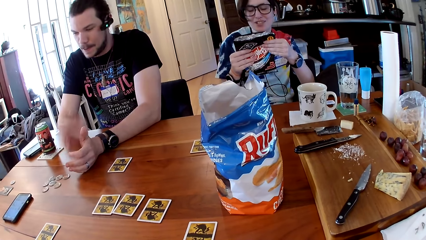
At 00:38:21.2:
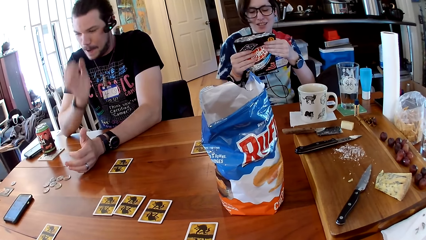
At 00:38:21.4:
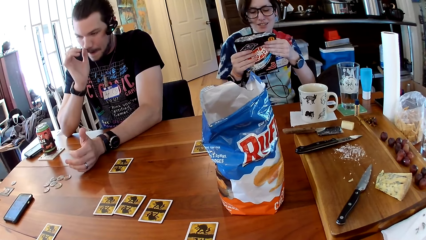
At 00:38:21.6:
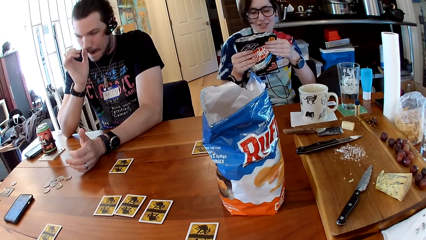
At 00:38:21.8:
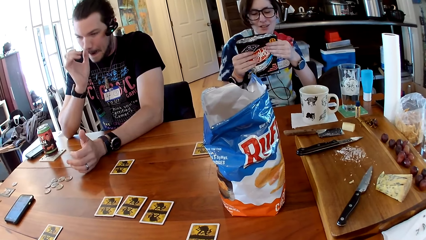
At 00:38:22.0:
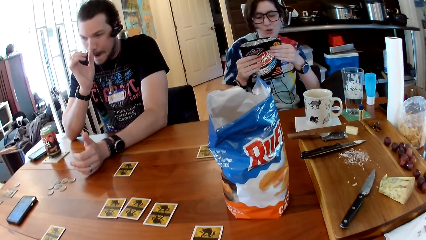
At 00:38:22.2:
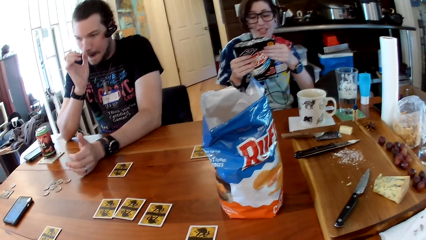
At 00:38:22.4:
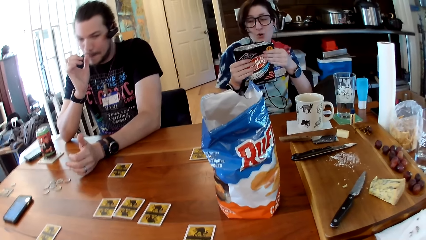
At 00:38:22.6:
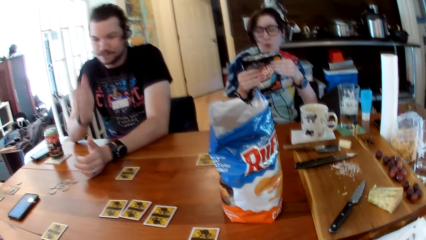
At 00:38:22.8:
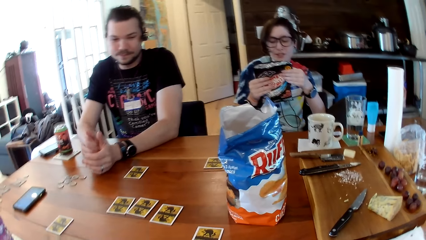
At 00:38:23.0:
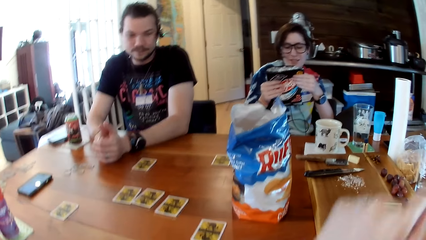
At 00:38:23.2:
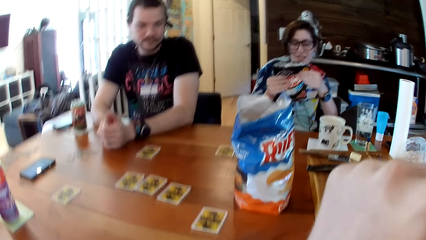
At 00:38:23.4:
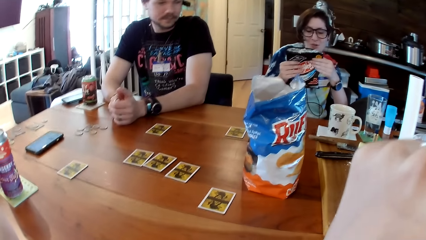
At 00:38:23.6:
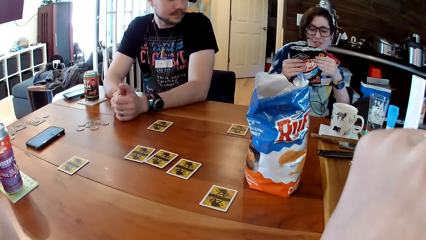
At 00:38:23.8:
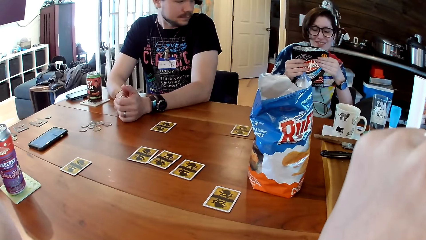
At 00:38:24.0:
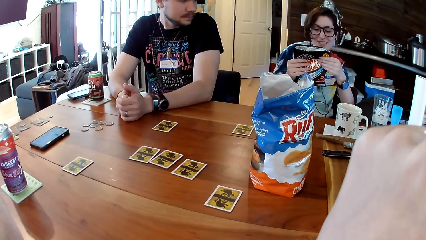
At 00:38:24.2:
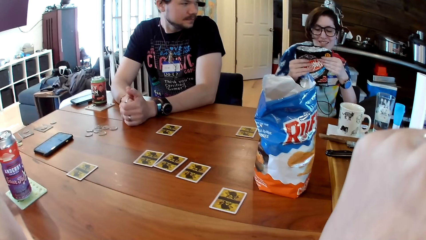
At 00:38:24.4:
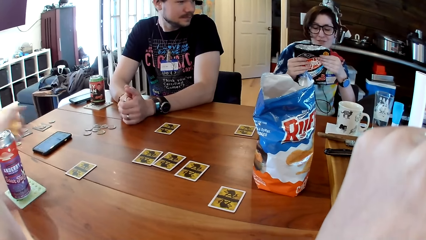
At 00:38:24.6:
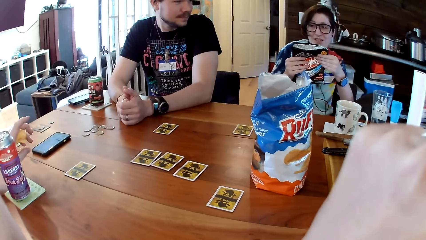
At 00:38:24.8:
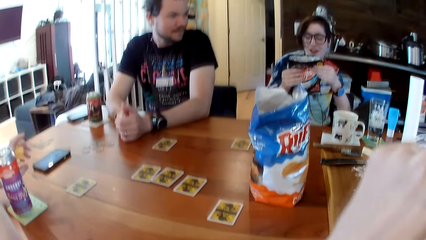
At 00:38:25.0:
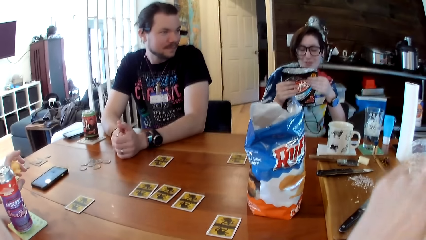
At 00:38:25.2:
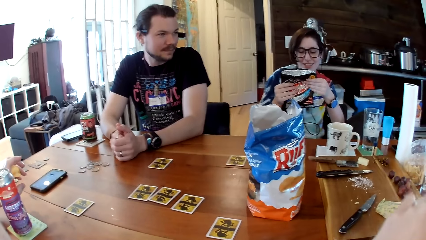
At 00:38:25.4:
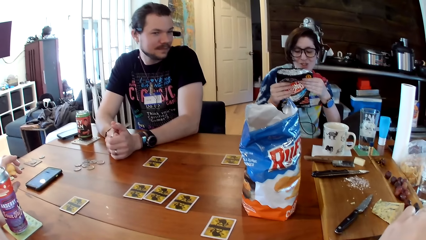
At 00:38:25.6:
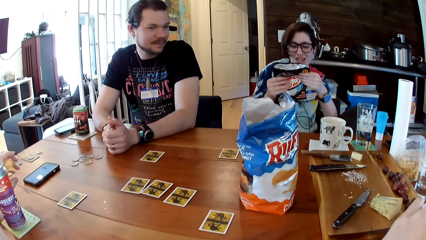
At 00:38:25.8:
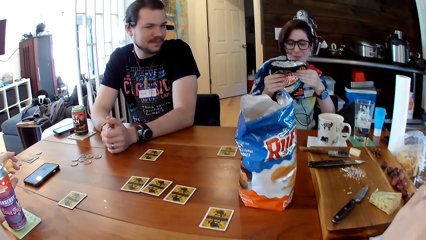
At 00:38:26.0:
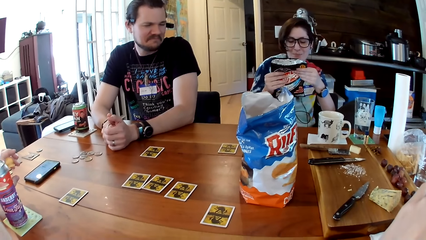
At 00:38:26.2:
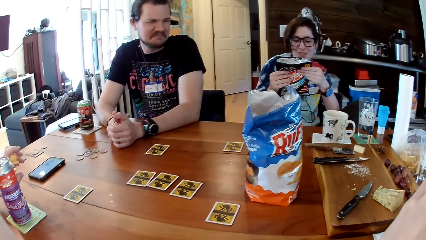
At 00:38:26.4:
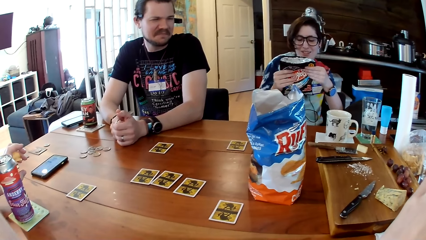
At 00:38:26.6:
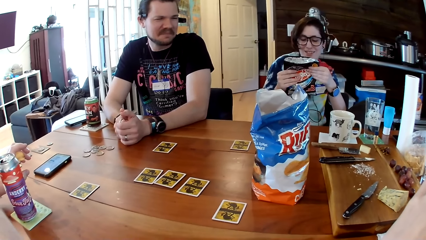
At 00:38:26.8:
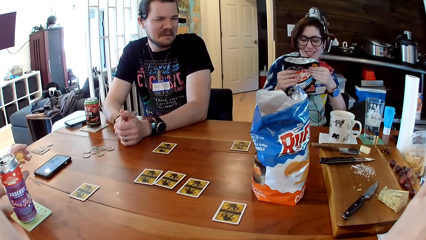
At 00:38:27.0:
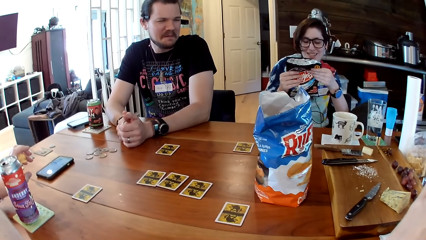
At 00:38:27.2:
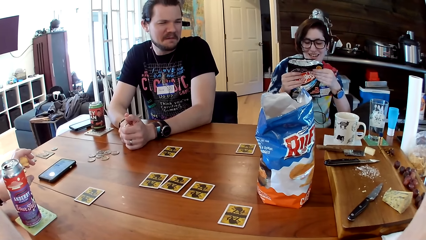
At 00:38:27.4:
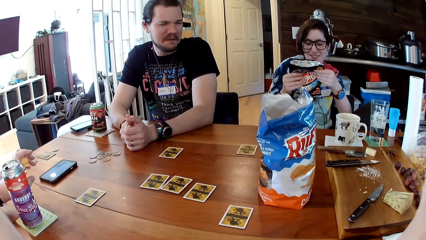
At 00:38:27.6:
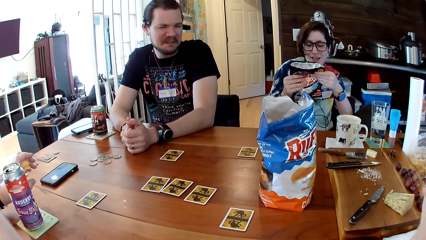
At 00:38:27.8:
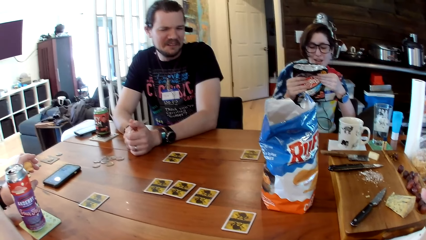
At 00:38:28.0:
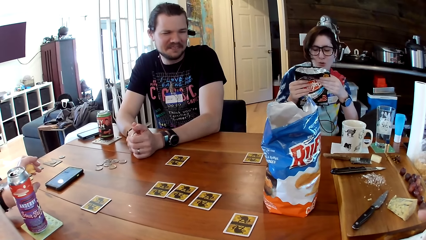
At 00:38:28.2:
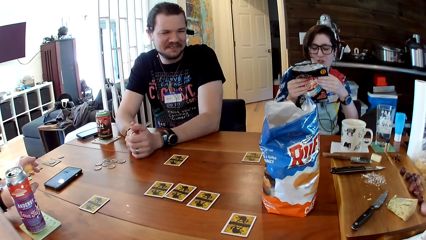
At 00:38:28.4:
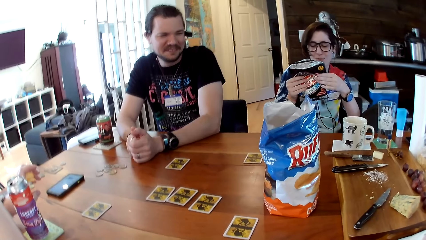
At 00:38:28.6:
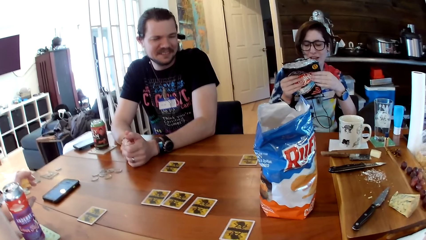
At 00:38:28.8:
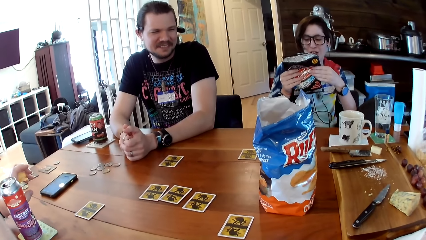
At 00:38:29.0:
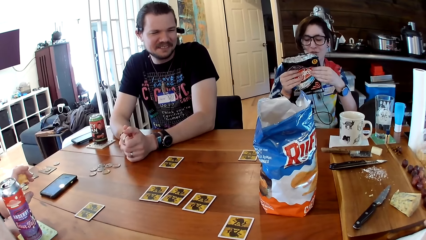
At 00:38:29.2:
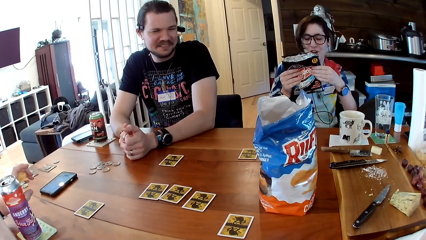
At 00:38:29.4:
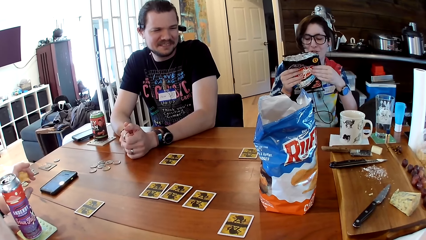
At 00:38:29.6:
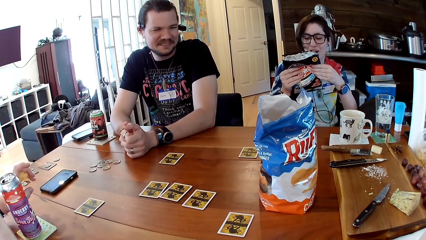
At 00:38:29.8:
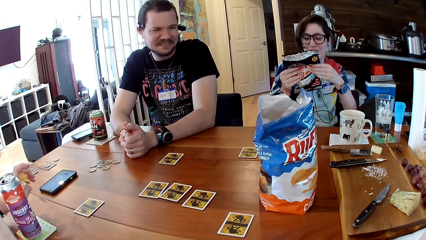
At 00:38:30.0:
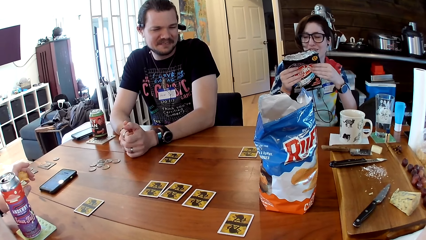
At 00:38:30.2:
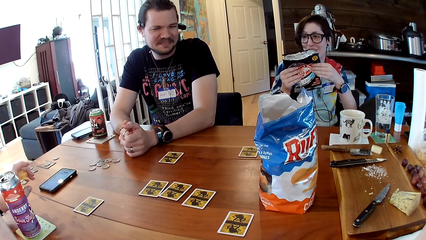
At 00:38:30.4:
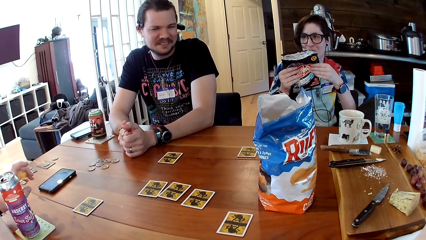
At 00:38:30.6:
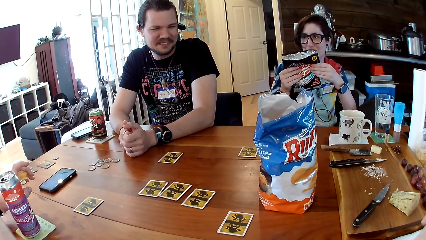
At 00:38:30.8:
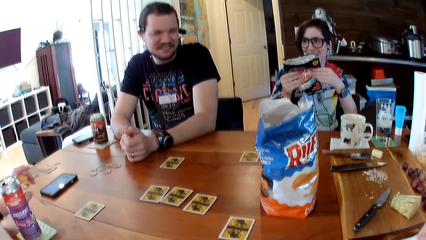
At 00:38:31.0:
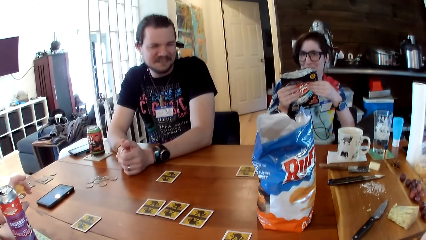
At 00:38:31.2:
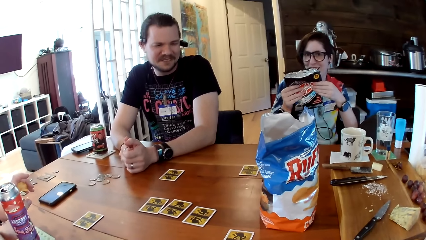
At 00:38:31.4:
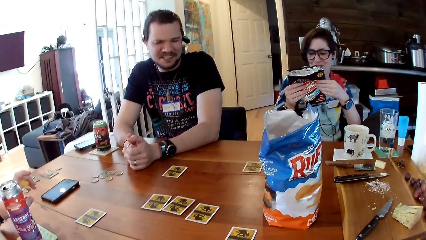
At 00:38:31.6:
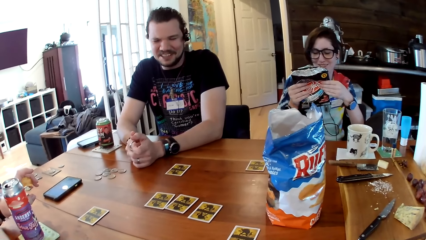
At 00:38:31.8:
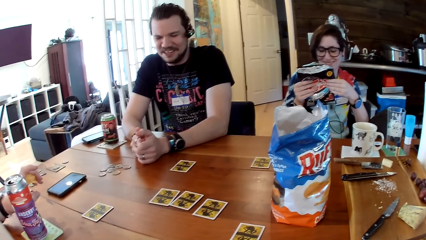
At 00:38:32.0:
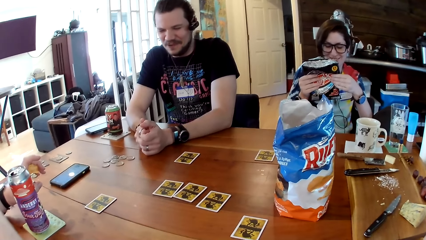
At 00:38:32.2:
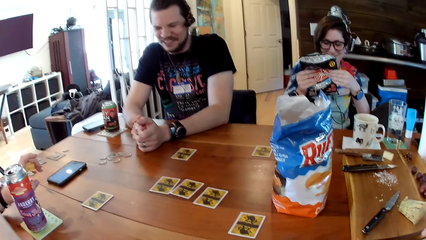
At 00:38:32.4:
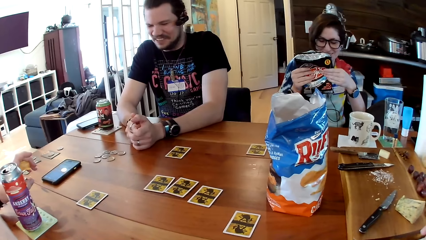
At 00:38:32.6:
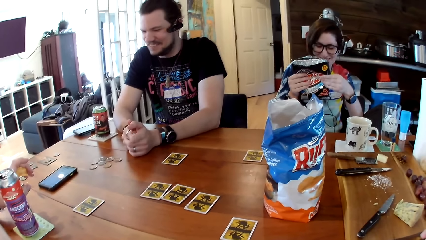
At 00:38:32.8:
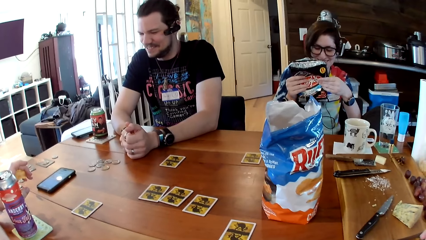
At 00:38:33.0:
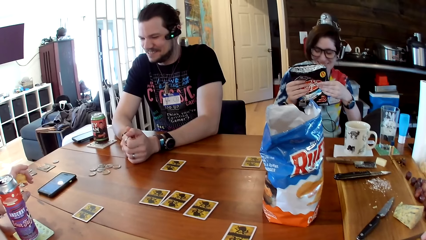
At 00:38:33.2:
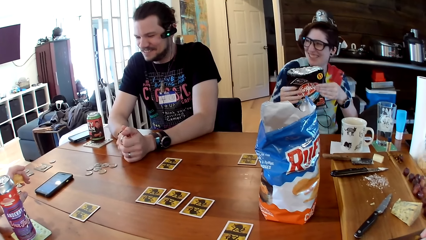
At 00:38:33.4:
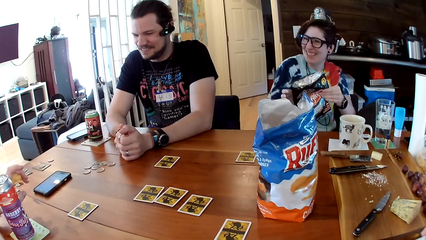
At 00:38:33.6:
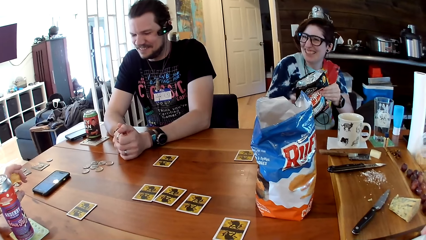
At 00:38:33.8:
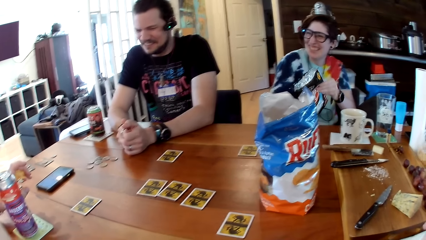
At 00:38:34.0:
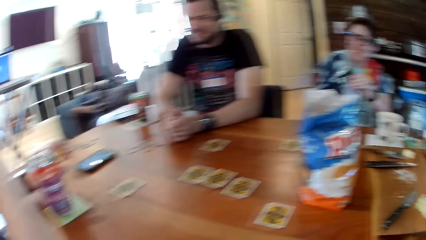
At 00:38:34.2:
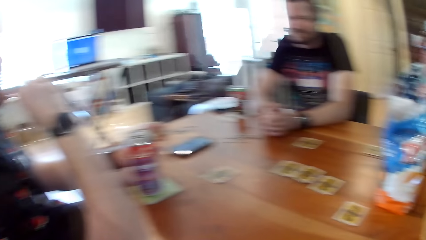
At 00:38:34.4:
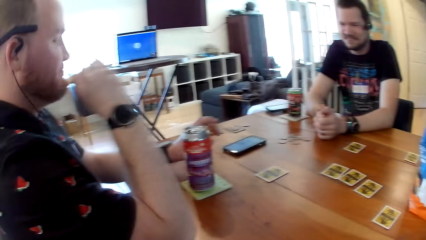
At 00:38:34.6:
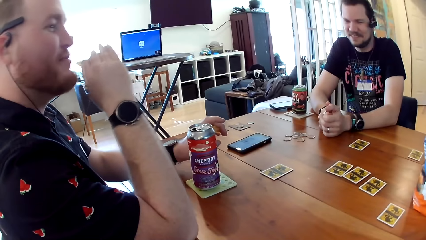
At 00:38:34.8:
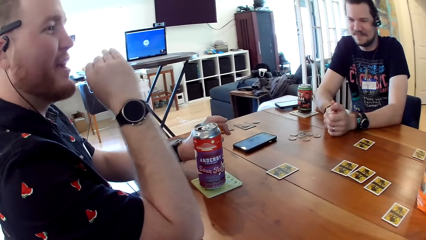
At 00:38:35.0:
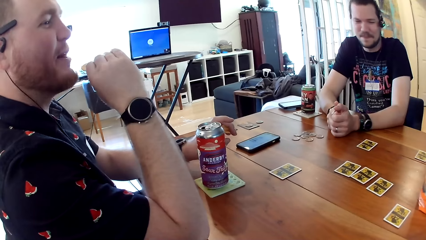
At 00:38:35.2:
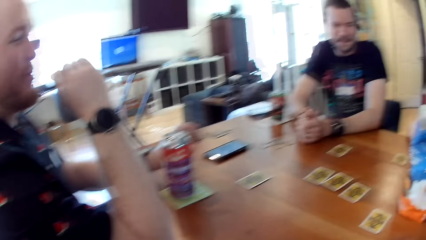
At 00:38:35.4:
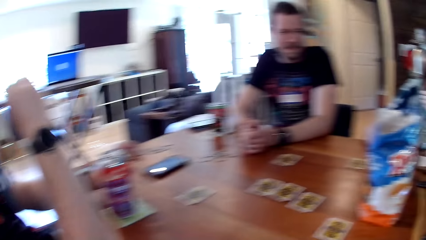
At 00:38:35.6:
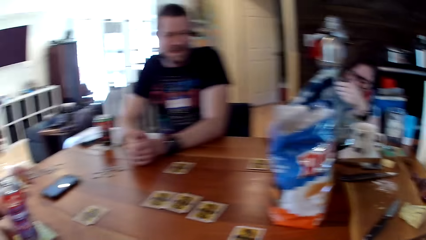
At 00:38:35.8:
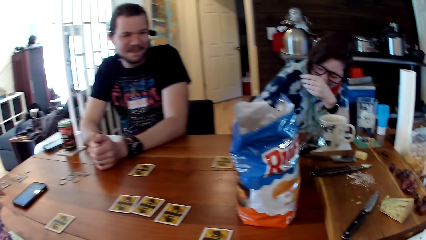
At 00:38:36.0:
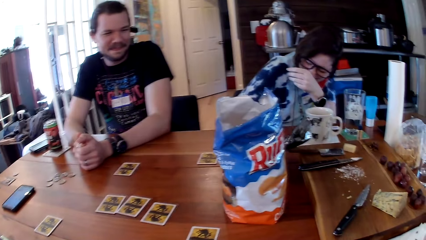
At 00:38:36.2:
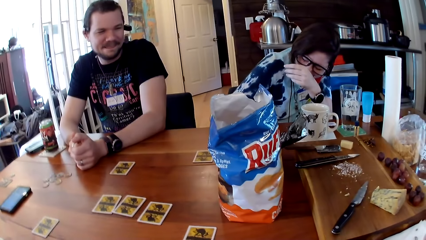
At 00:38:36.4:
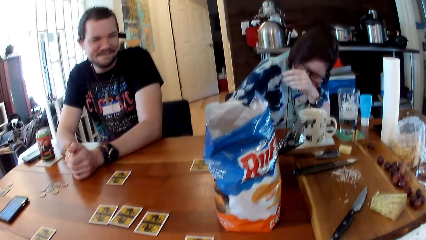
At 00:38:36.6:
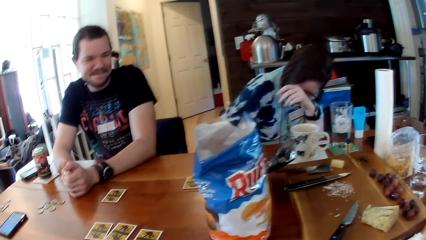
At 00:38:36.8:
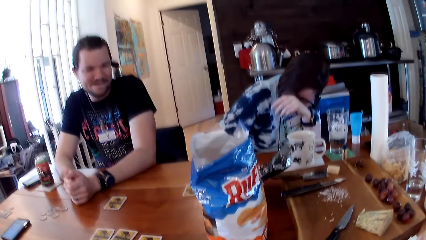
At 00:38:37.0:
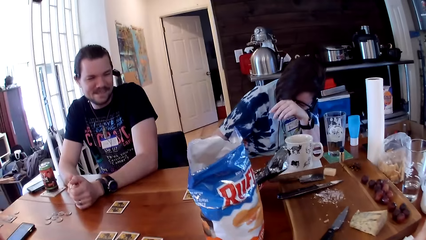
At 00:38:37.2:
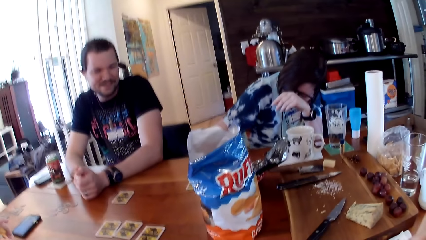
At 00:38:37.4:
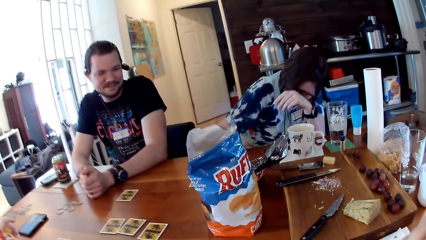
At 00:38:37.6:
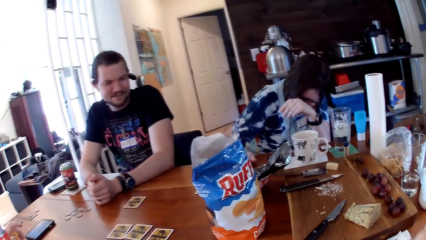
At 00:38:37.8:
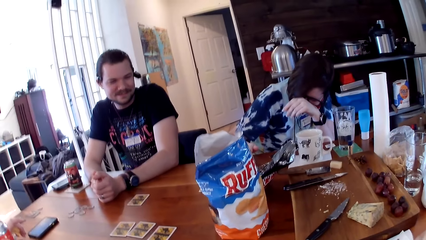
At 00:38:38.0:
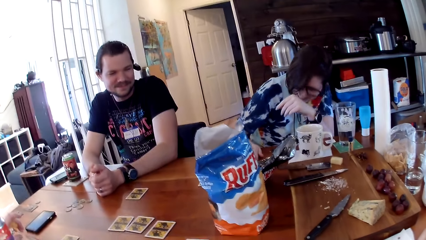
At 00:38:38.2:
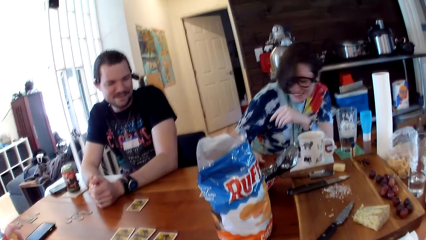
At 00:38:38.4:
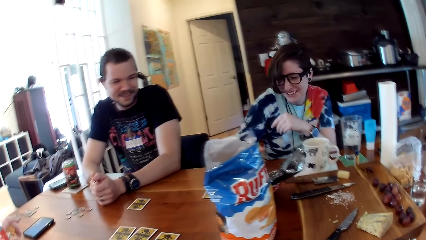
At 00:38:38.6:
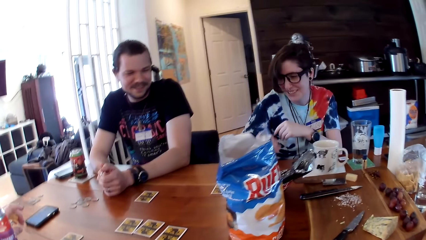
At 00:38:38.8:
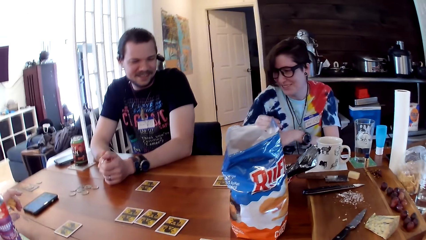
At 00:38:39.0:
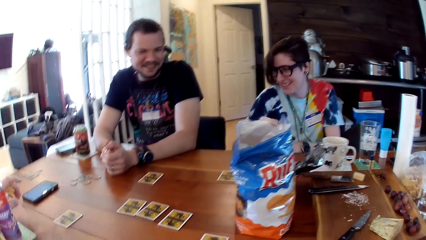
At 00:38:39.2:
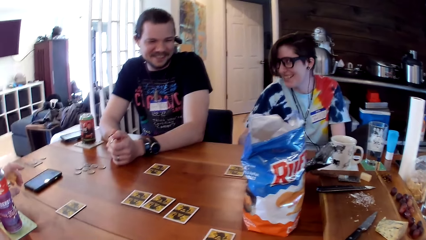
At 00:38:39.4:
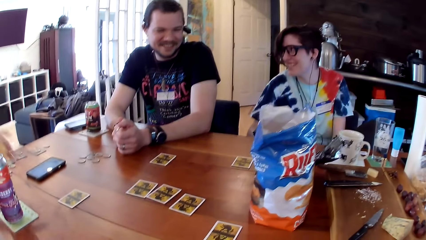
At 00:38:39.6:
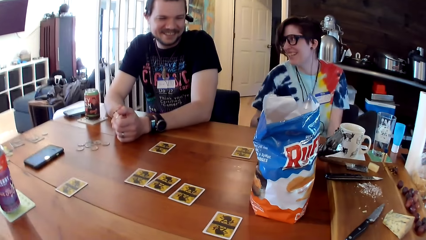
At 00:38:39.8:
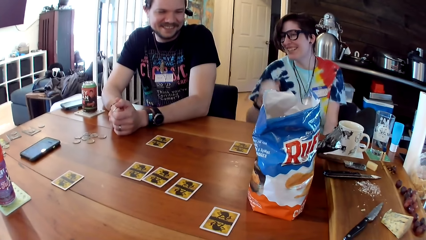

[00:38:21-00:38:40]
A lady reads the content on the chips packet. A man touches his face with his right hand. He places his right hand on the table. The camera wearer lifts her left hand towards her face. The man reacts to the lady. Another man converses with the lady and the first man. The lady touches her face with her right hand. She taps the table with her right hand.
